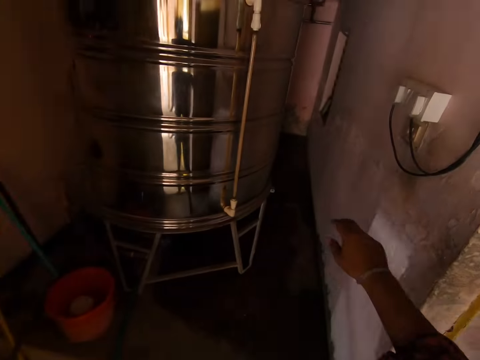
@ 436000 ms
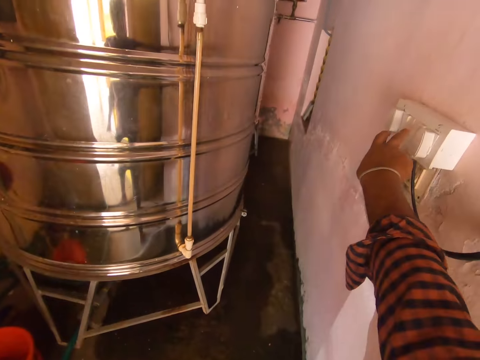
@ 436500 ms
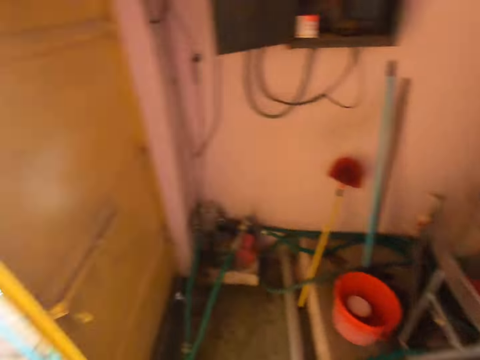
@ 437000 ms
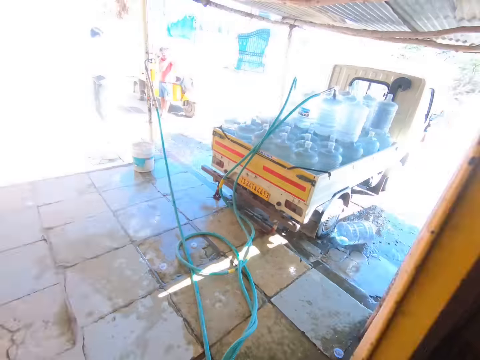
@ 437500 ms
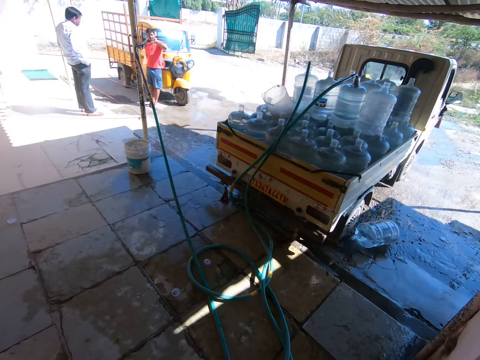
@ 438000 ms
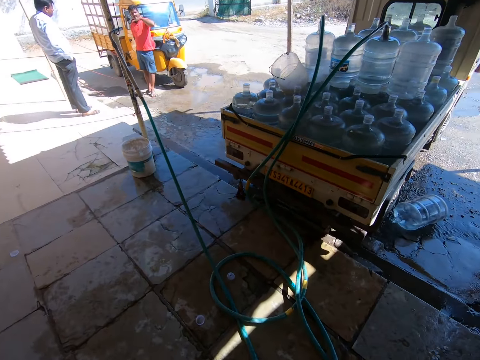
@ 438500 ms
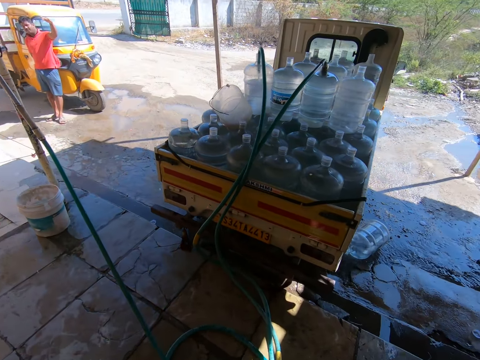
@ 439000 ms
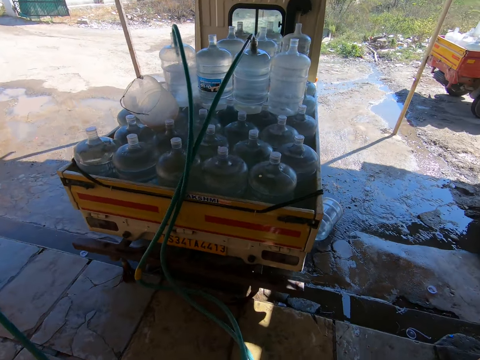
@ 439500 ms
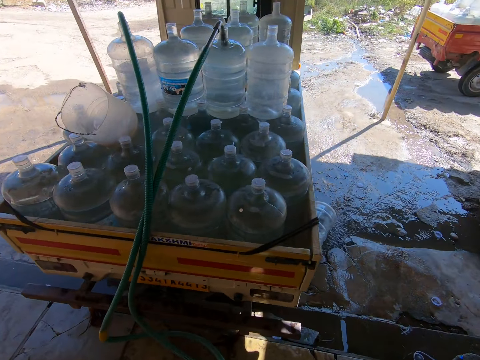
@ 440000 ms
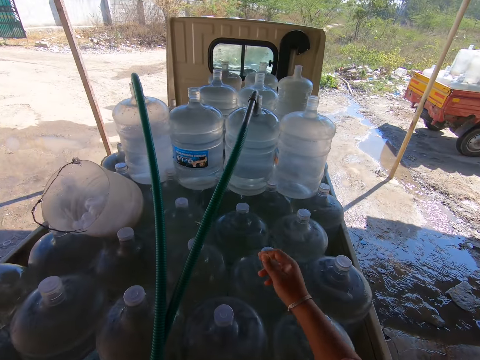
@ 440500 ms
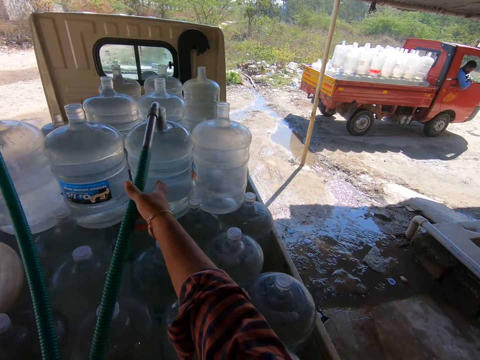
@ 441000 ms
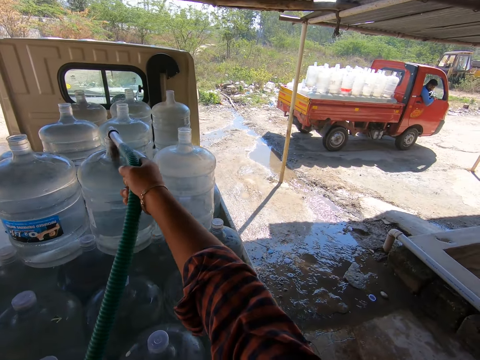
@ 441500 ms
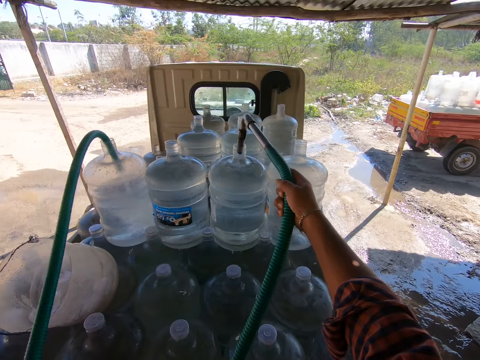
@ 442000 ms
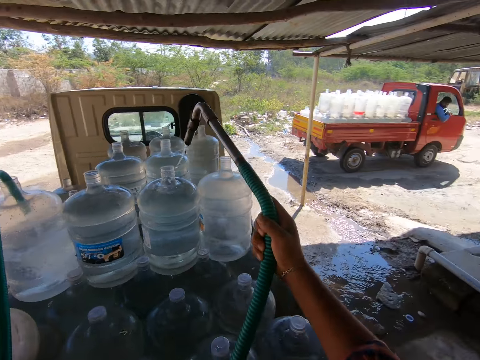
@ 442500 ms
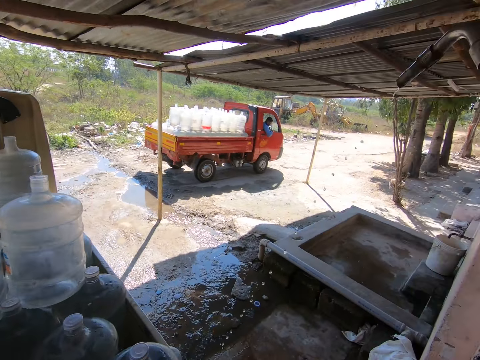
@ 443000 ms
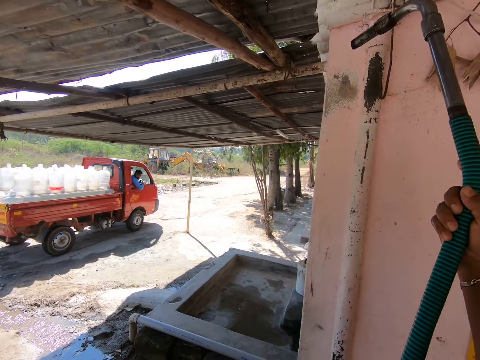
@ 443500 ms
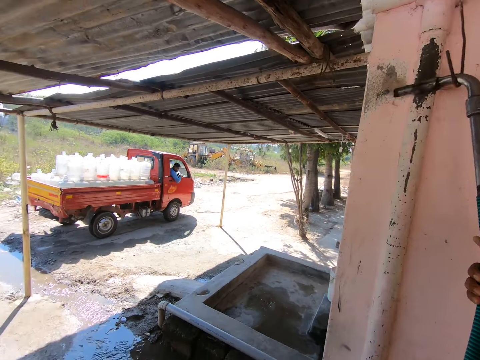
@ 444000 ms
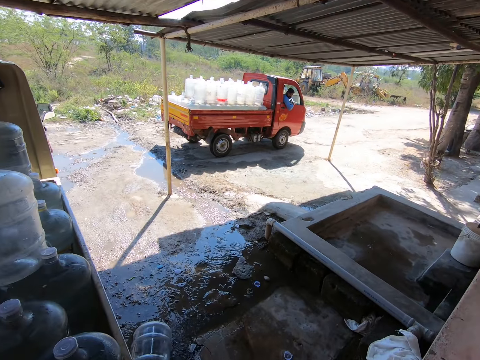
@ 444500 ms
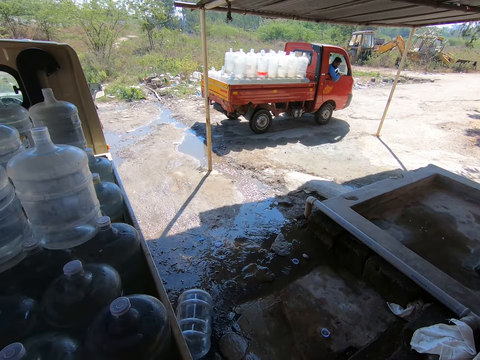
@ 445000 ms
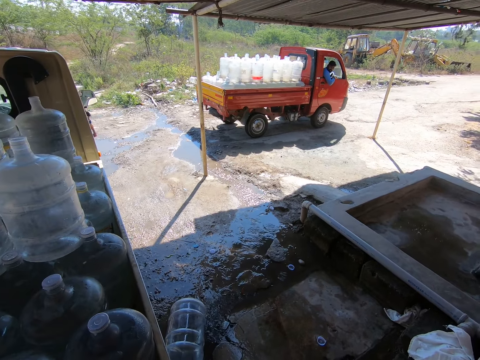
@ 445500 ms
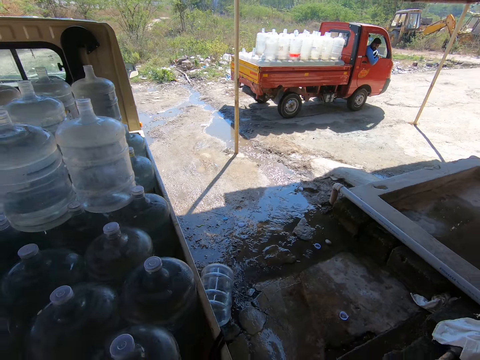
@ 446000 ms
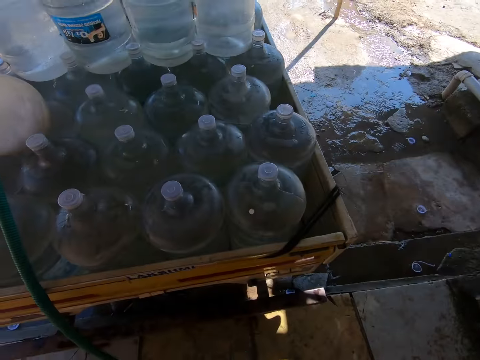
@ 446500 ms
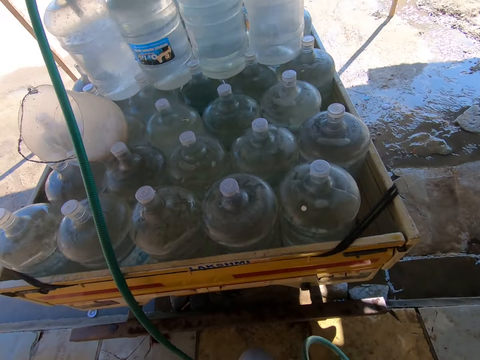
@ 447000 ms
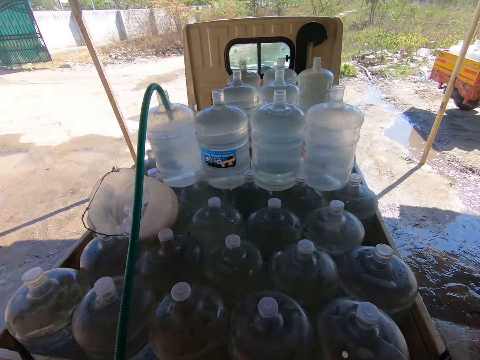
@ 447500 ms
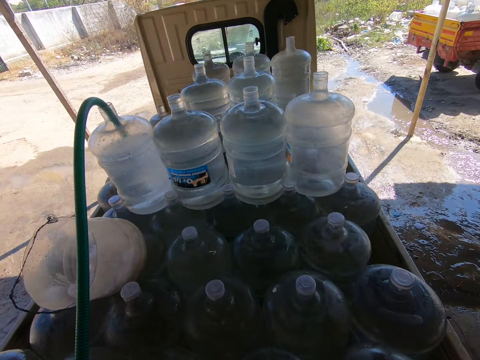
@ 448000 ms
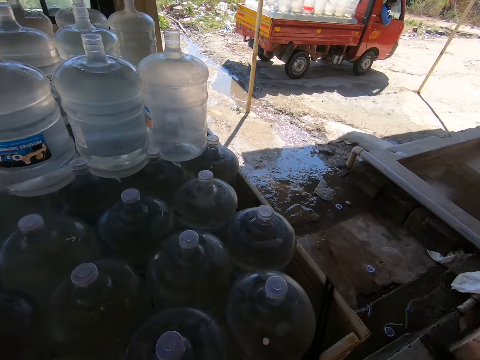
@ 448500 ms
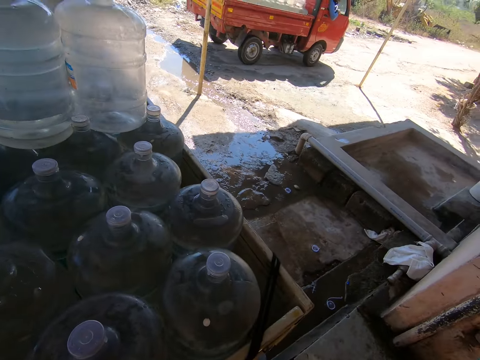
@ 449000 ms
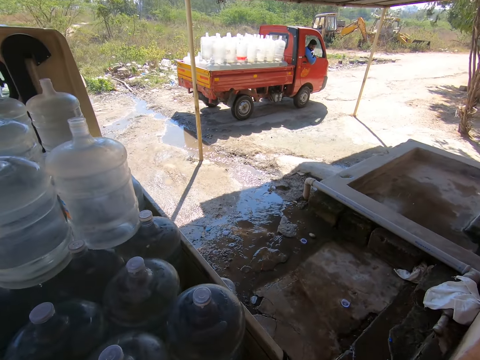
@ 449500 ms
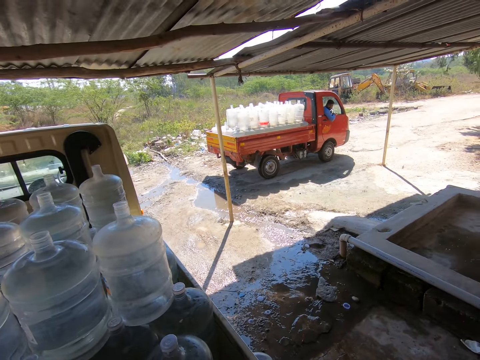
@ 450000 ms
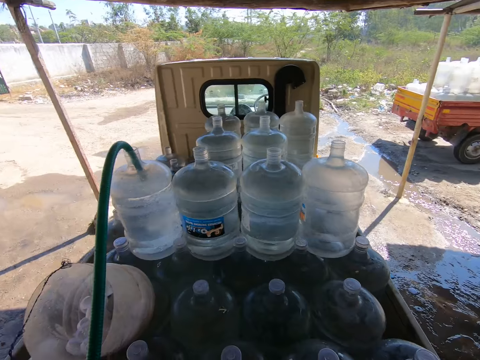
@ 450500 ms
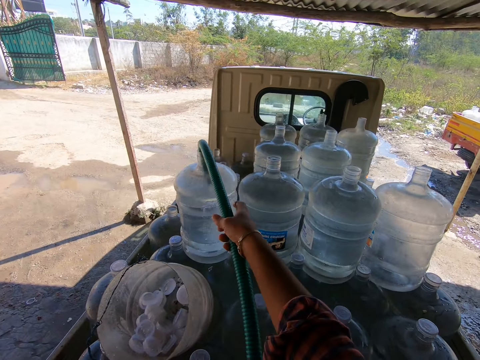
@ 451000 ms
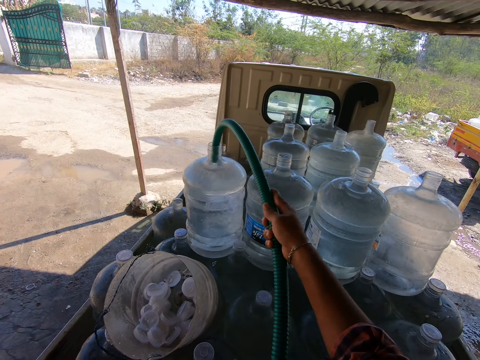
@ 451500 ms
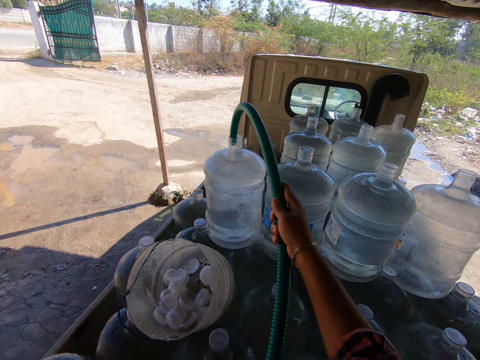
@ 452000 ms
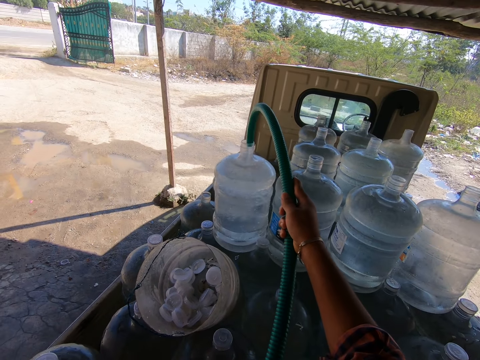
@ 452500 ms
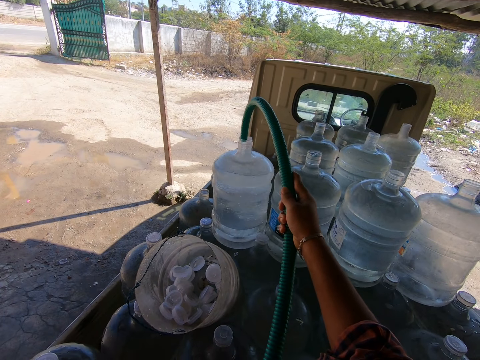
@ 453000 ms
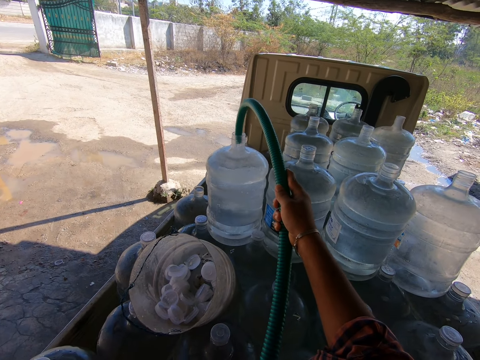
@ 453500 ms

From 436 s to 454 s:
The camera wearer walks into a room. He operates a switch with his right hand. He walks to the hose. He picks the hose from the water dispenser can with his right hand. He places the hose on a hanger on a wall. He looks around. He converses with a man. He holds the hose with his right hand.

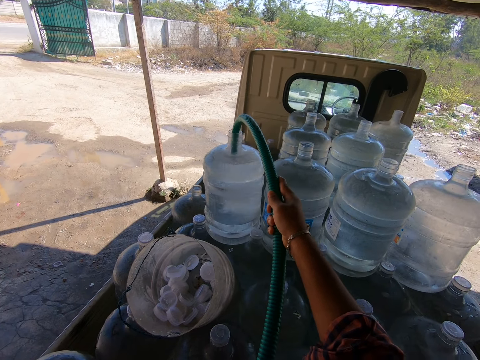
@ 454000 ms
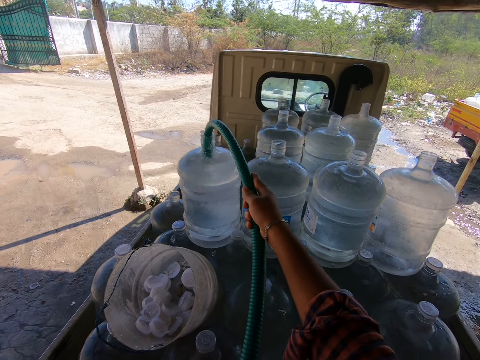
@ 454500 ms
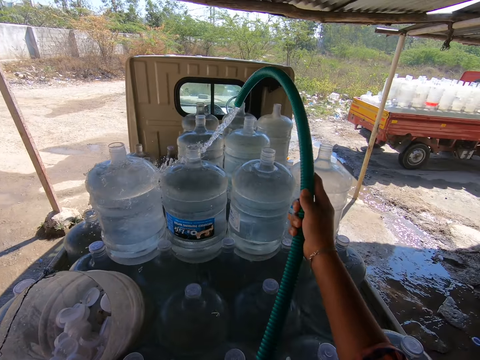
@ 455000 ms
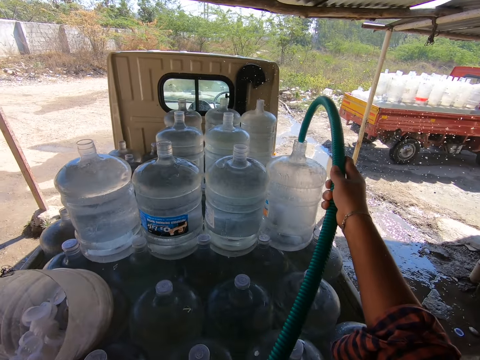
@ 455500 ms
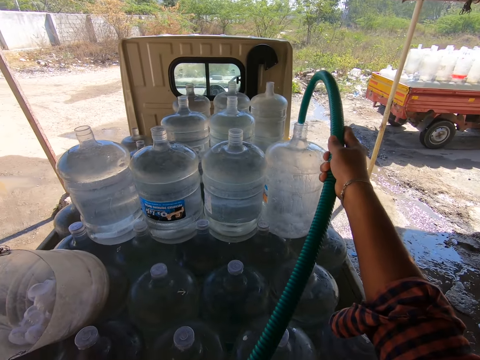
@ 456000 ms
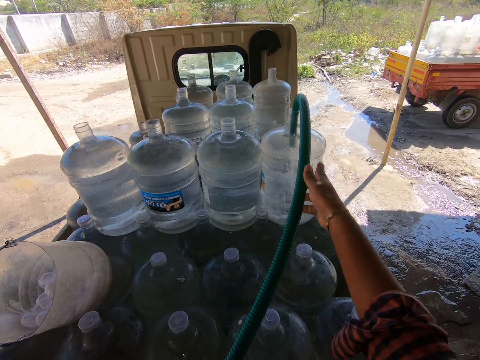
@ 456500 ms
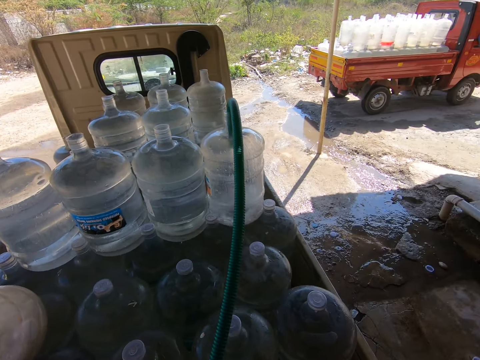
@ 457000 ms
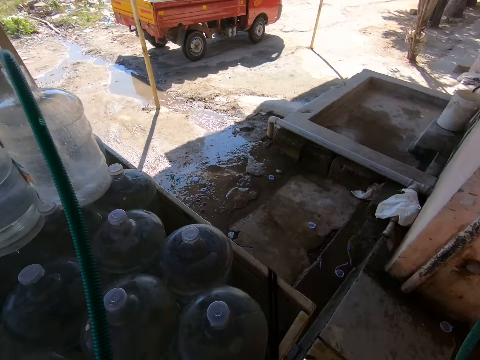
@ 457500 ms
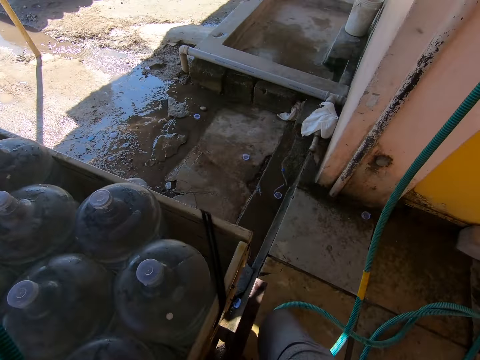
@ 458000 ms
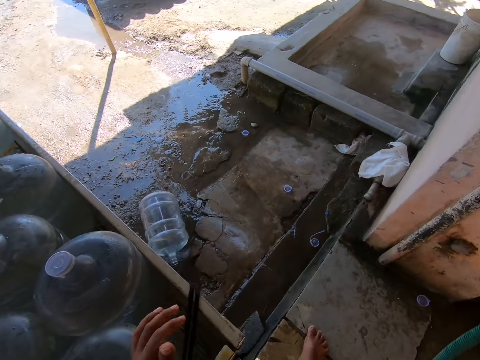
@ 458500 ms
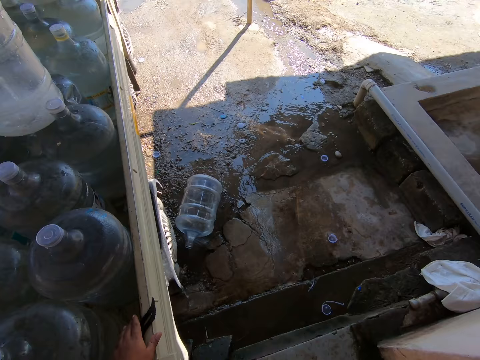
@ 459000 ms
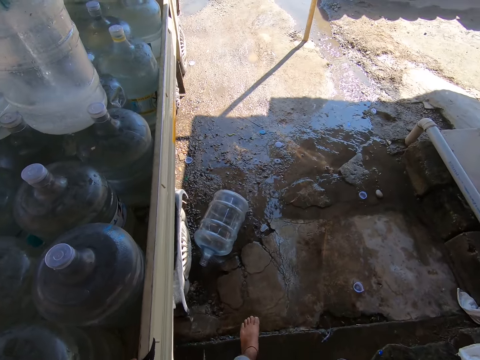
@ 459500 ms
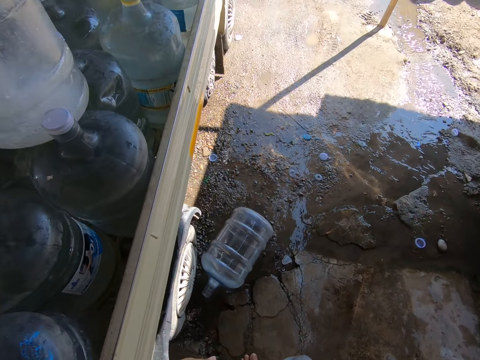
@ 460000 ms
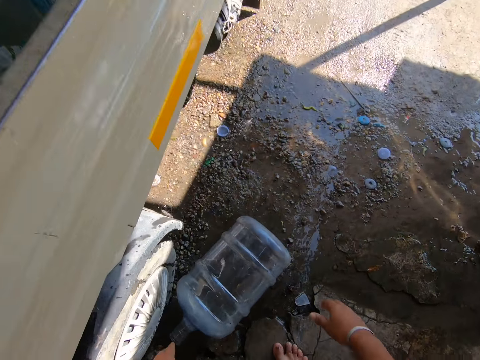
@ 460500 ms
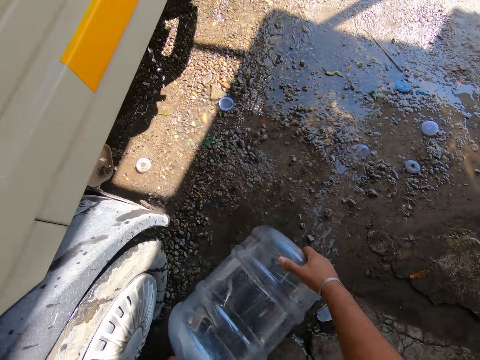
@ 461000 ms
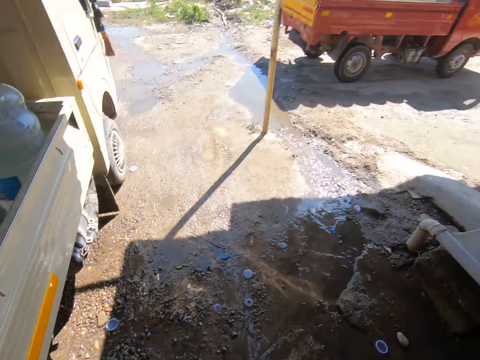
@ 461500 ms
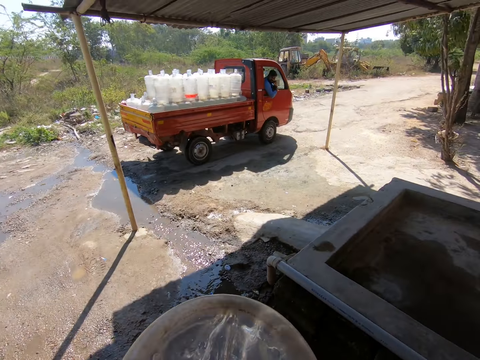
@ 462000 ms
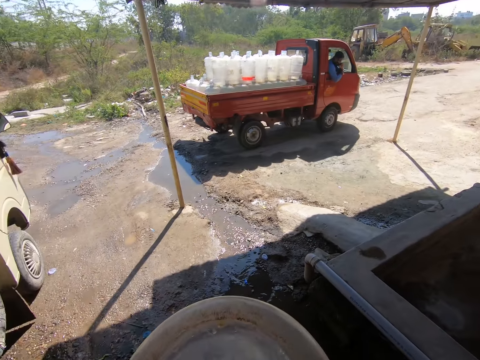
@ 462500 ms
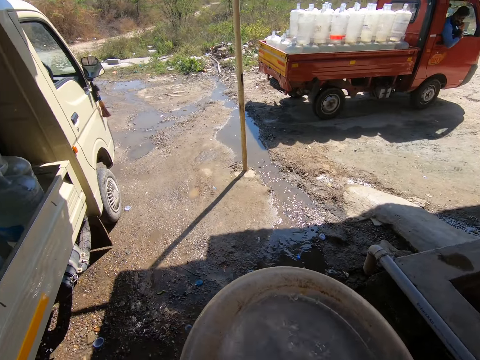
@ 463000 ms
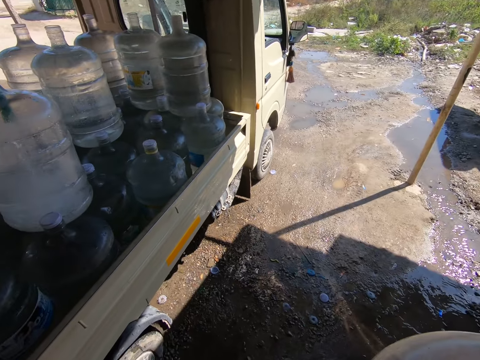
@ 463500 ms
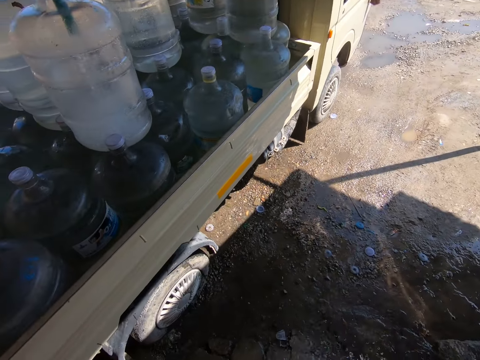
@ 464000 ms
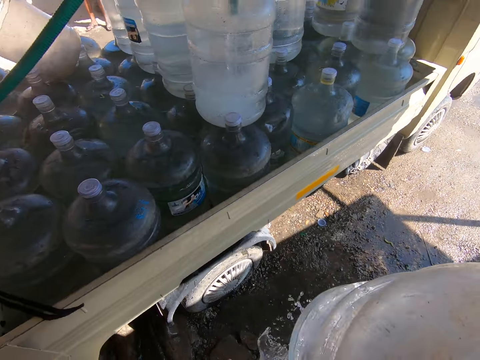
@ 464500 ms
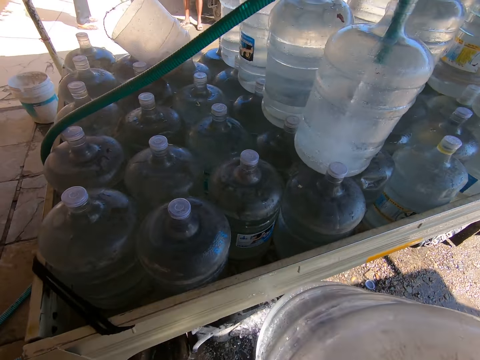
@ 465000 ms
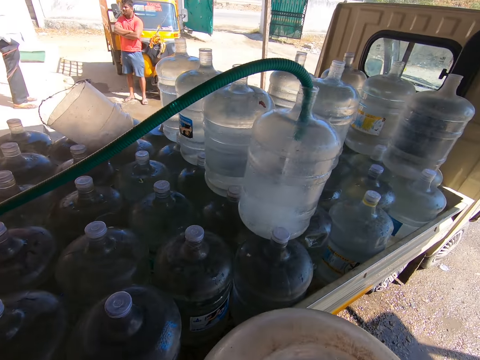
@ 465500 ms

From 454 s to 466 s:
The camera wearer picks the hose from the water dispenser can or jerican with his right hand. He puts the hose into the water dispenser can with his right hand. He walks to a water dispenser can. He picks the water dispenser can from the ground with his hands. He pours water from the jerican. He looks around. A man interacts with another man.
